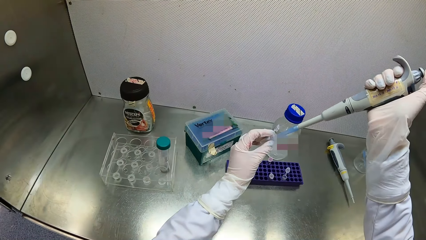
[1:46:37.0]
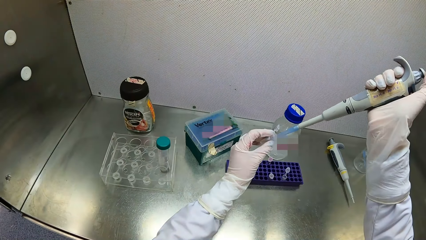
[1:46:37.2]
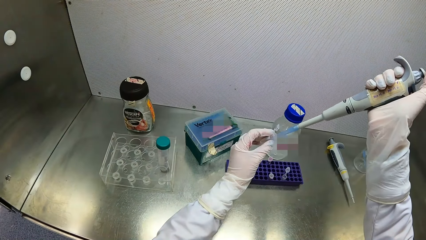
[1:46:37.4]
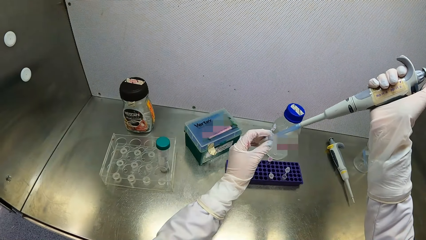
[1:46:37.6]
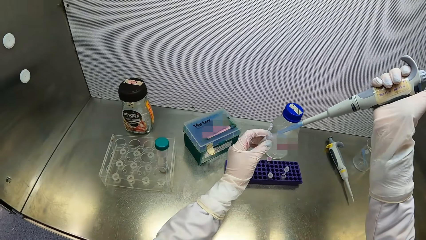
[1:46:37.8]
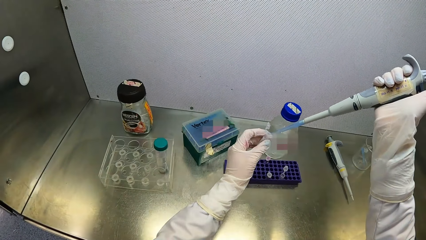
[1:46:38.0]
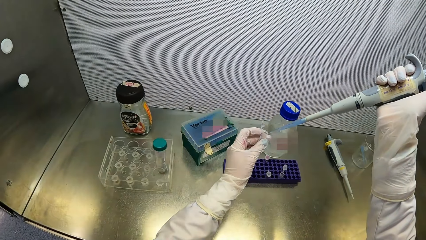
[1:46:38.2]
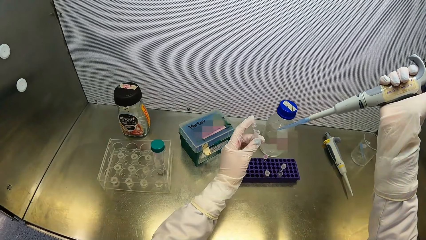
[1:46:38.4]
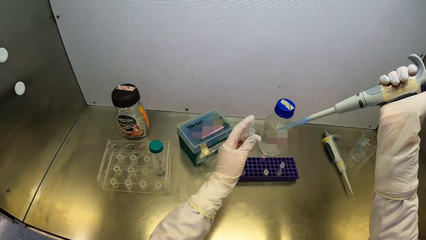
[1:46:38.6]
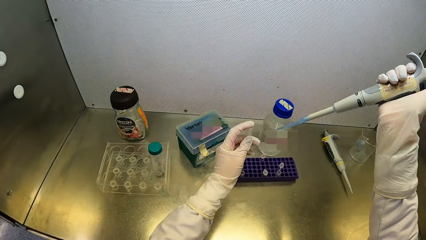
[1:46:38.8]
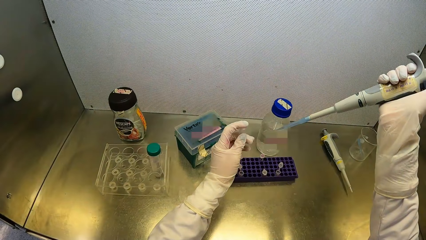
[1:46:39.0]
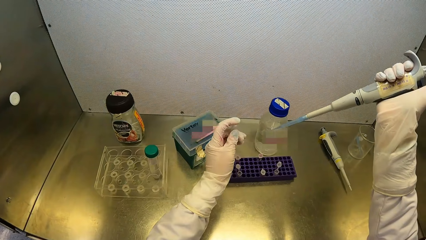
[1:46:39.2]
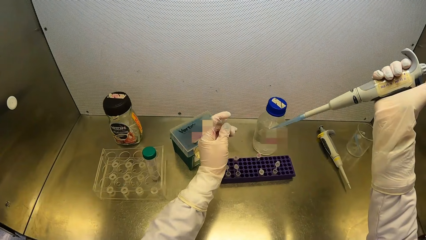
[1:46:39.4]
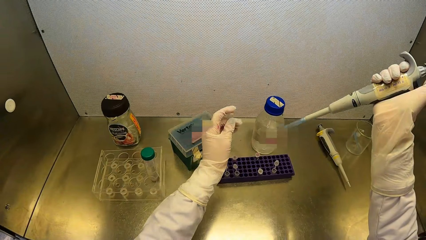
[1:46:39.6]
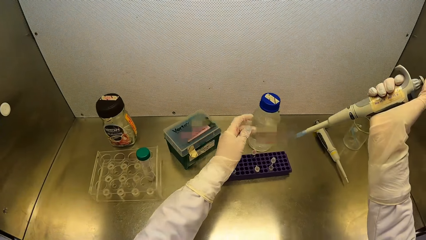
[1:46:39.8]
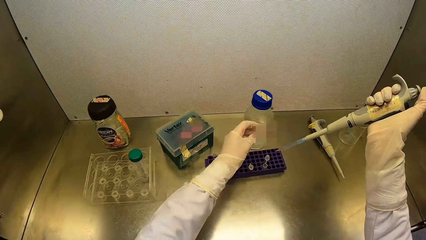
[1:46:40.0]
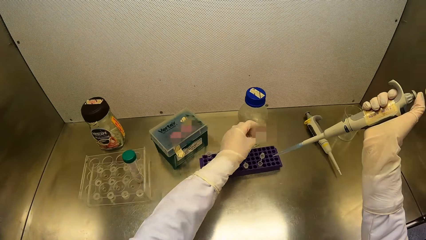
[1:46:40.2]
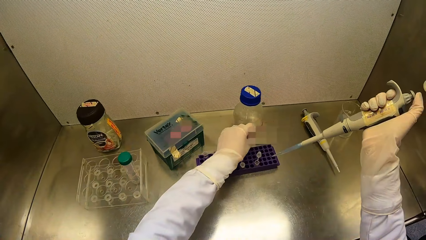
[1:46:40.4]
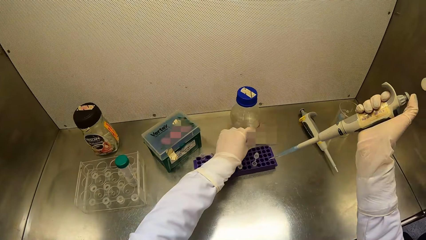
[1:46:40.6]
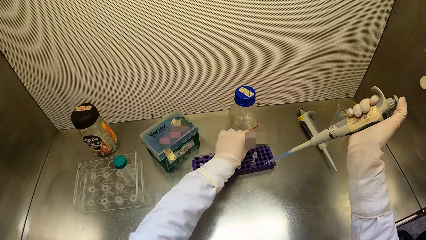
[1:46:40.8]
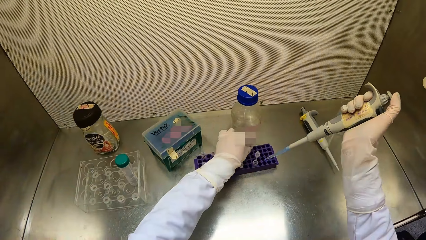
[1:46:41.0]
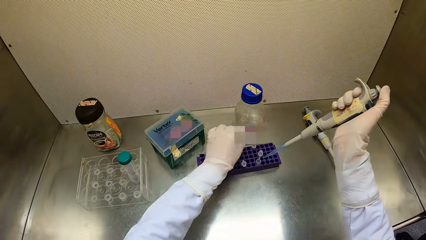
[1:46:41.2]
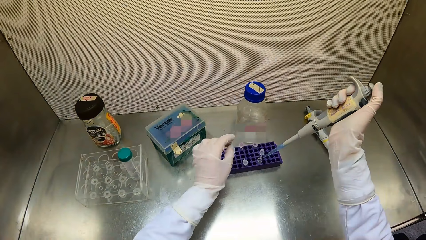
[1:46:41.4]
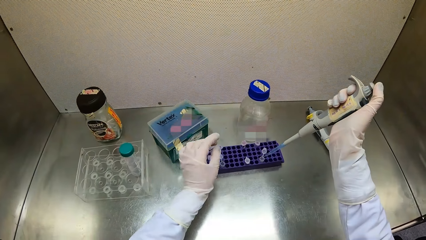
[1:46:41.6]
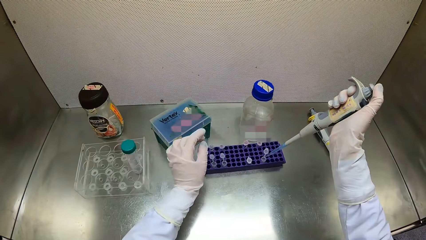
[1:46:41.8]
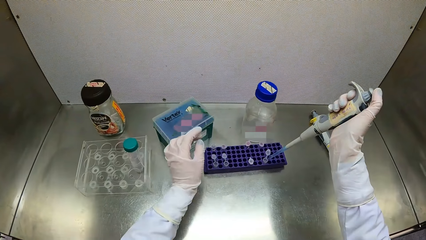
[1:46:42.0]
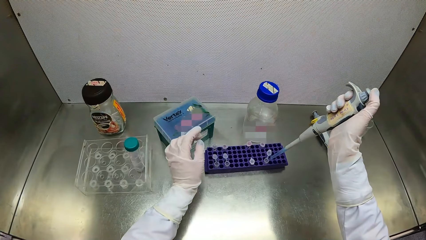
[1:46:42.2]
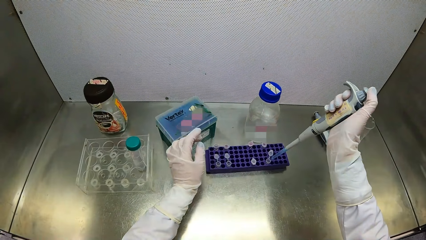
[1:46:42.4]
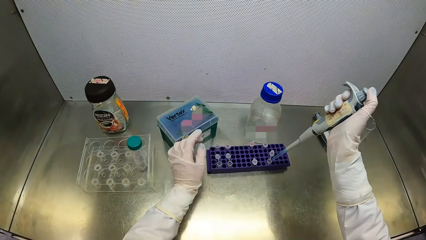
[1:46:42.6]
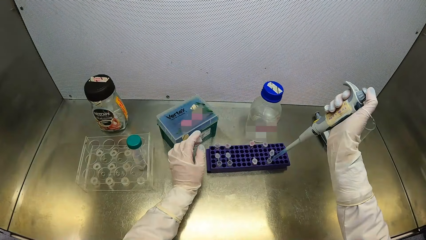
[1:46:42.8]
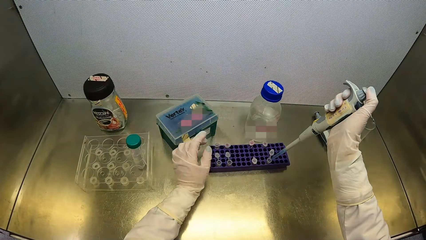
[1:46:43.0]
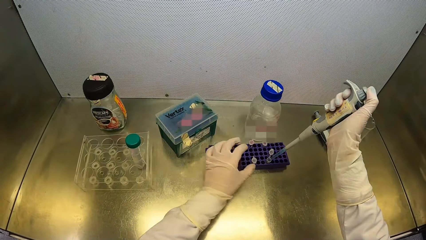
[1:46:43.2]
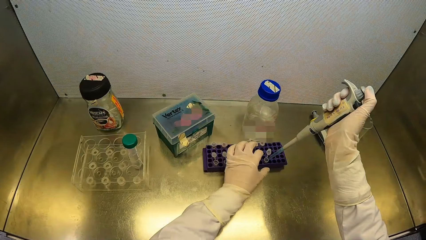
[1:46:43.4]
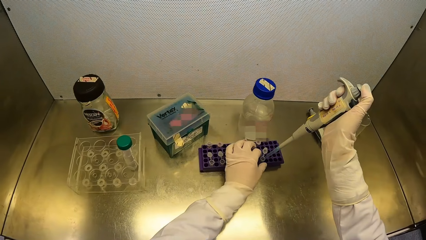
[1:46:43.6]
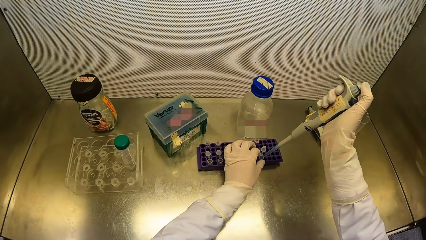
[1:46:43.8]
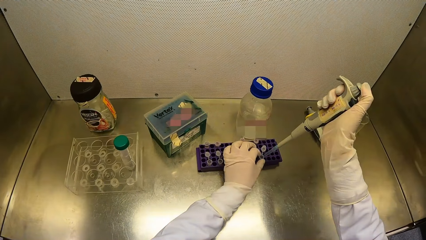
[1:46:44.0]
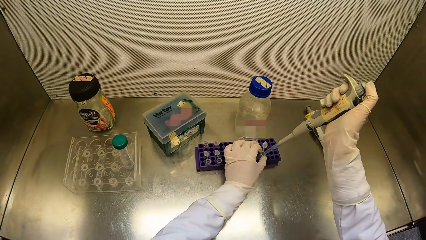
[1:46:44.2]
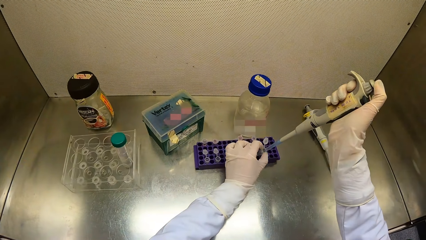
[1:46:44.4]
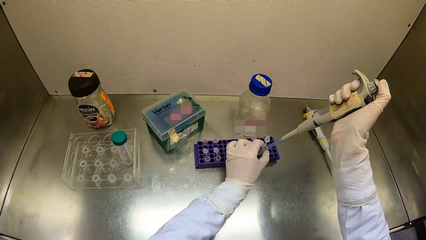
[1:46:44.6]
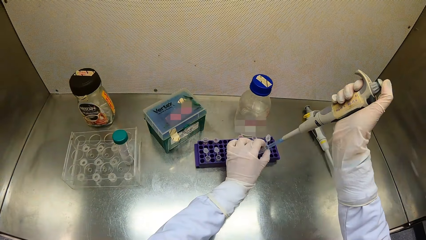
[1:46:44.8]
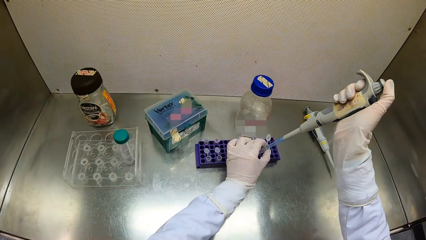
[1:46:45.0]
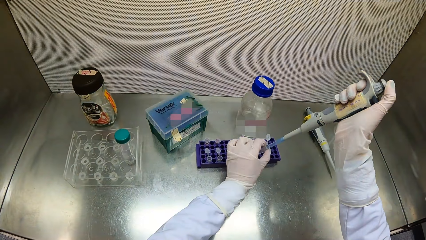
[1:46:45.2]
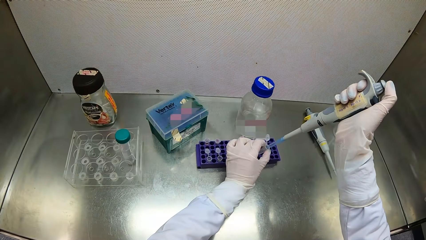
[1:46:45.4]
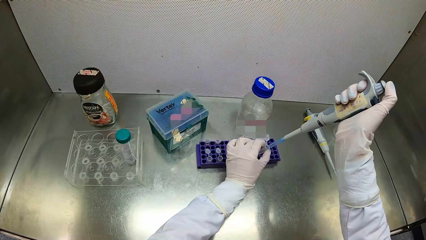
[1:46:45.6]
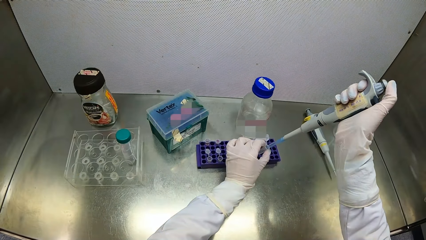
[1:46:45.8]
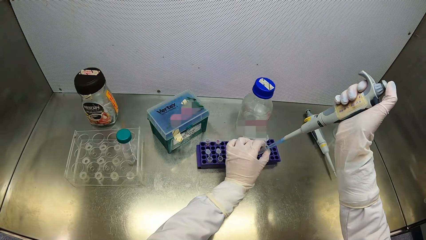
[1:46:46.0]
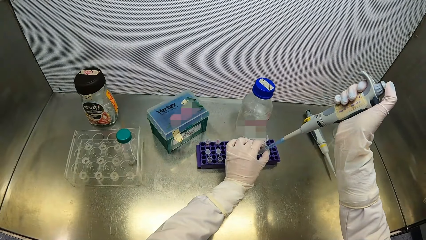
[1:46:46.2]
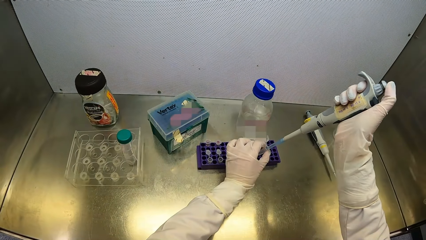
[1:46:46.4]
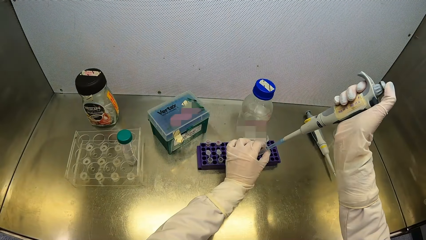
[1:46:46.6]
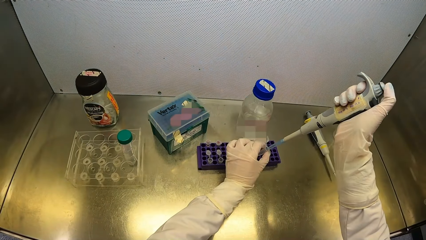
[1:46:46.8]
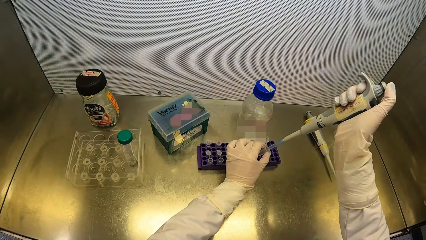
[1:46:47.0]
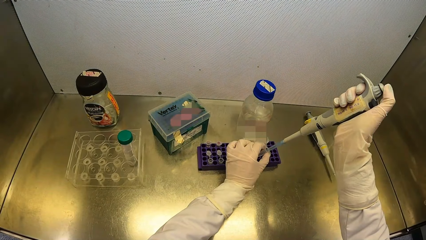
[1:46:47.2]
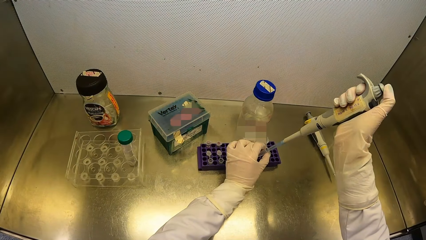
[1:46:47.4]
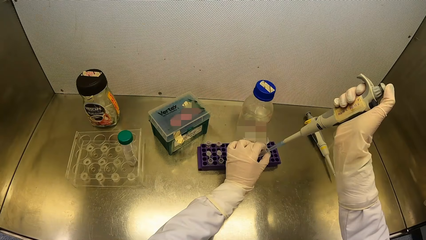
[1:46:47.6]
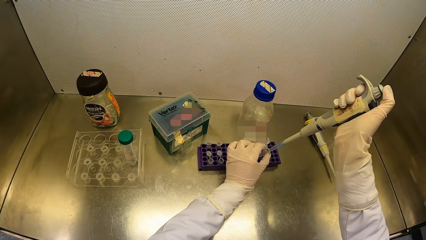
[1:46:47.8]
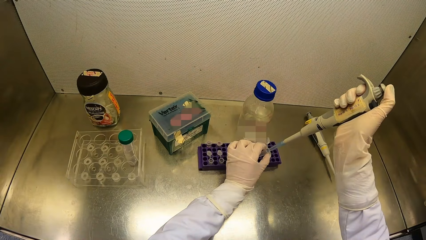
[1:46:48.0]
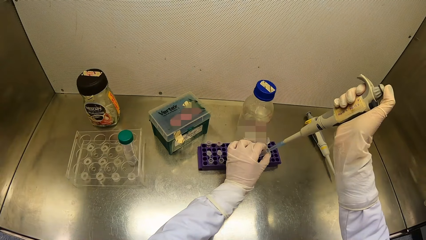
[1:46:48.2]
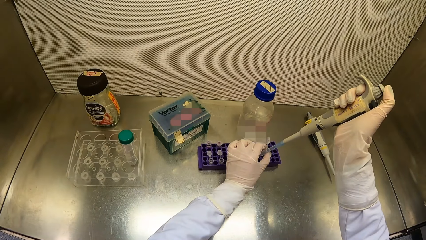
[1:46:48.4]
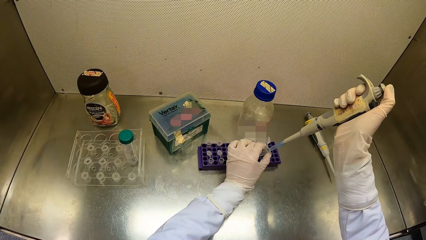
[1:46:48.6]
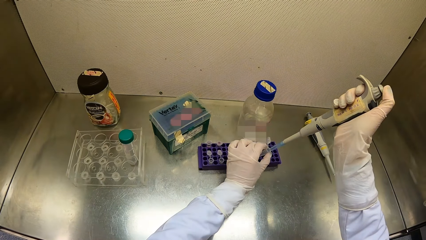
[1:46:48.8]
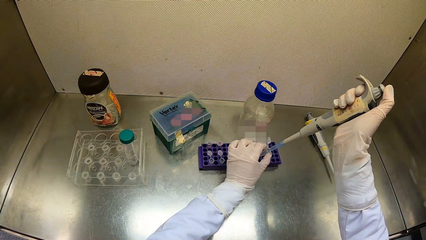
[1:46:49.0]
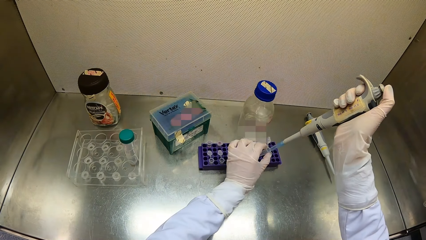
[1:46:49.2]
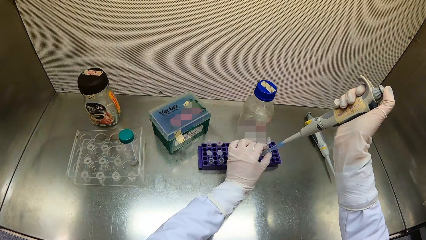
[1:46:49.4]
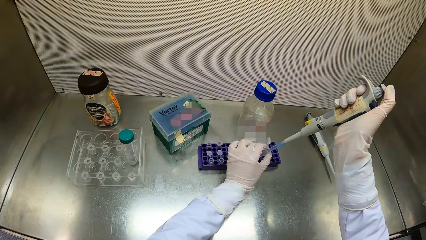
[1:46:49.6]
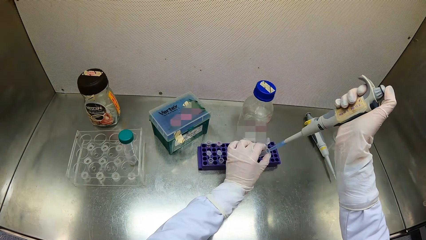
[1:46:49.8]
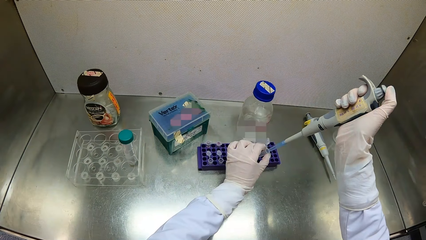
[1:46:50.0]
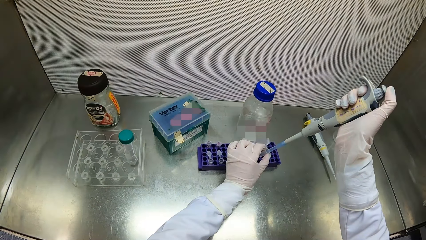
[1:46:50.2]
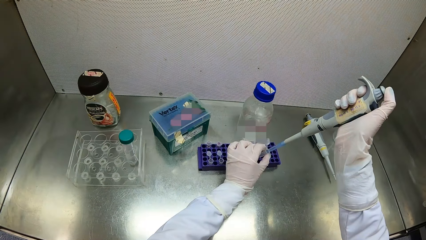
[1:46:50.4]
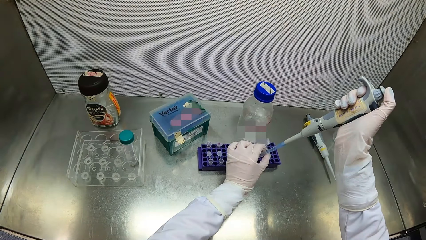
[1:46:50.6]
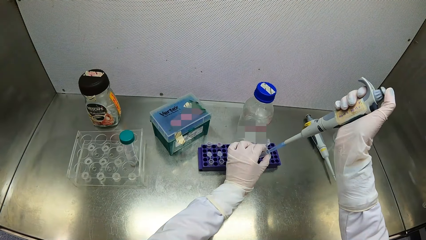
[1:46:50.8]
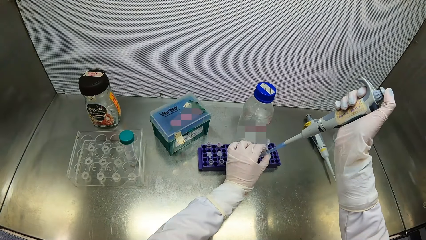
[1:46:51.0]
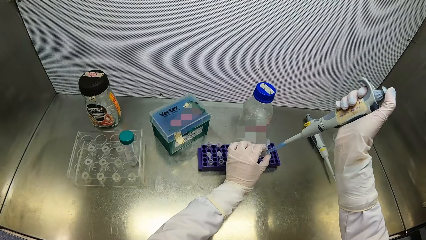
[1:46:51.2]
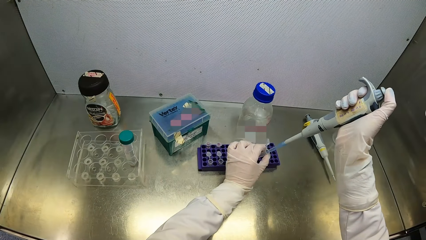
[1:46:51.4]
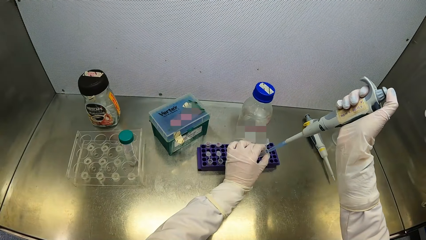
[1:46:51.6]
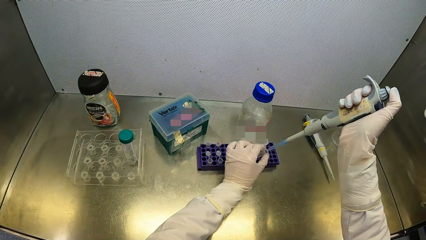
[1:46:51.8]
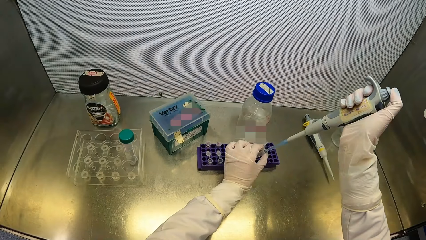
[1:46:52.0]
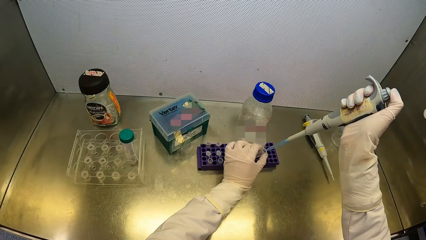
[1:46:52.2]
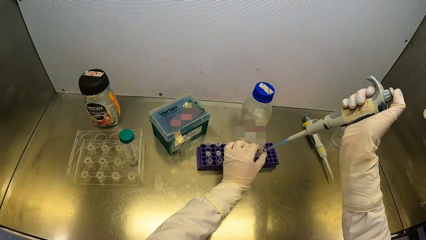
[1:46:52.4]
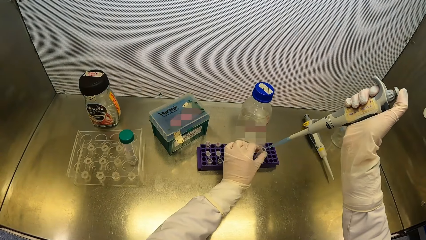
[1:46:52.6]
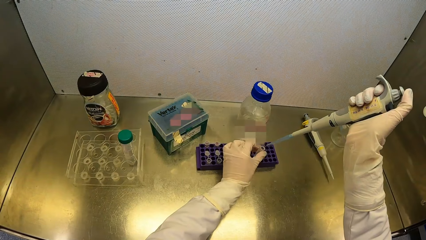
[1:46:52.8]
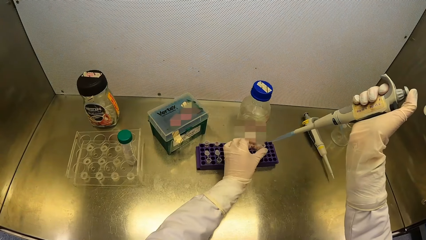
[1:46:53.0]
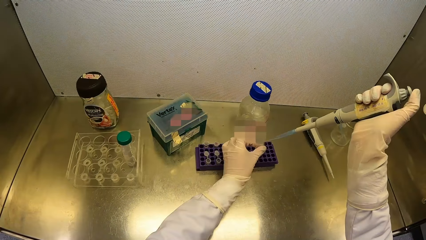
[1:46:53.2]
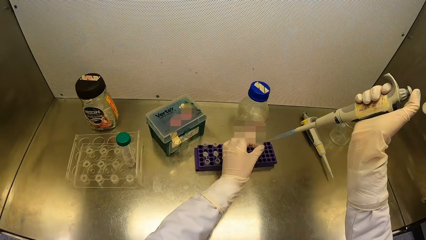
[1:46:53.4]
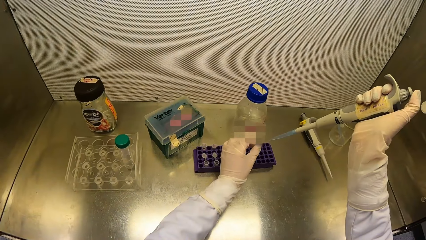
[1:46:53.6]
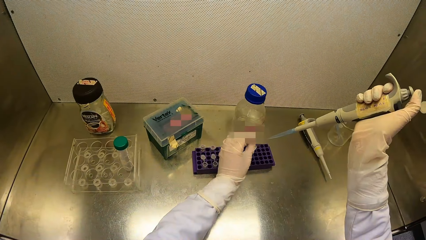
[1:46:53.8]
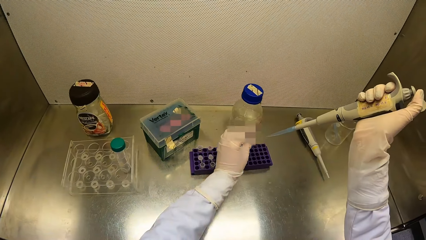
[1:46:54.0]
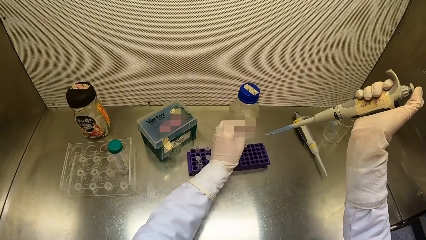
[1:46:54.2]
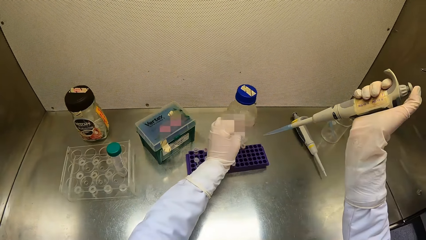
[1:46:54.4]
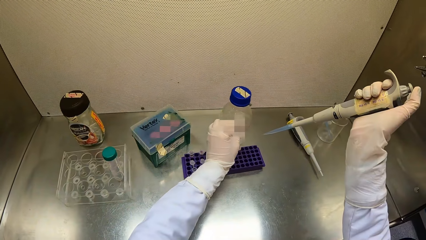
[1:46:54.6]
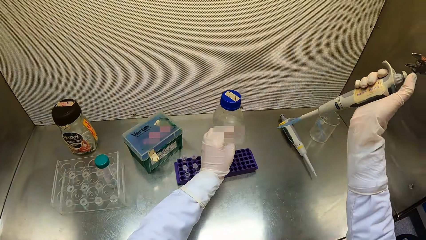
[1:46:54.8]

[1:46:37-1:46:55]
The camera wearer closes the vial or tube in her left hand. She puts the vial in her left hand in the vial tray on the table top of the fume cupboard. She transports the liquid to the tube with the pipette. She takes the vial from the vial tray on the table top of the fume cupboard with her left hand. She injects polypropylene chemical in the micropipette in her right hand in the vial in her left hand. She closes the vial in her left hand.
